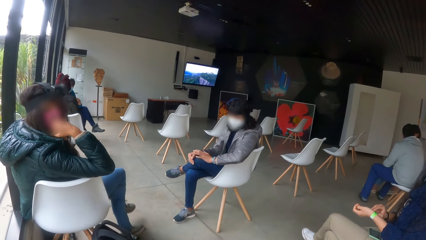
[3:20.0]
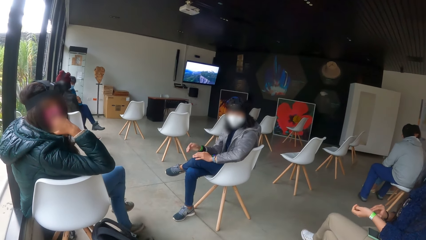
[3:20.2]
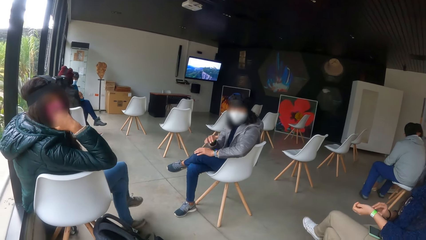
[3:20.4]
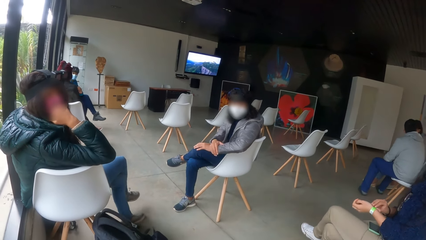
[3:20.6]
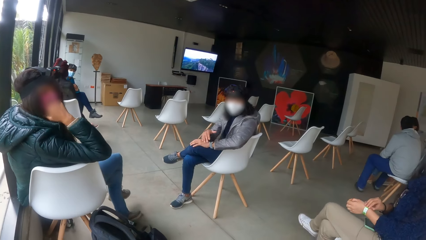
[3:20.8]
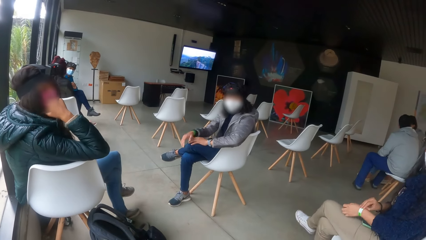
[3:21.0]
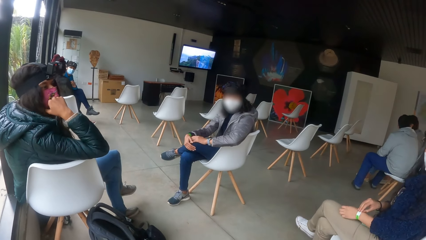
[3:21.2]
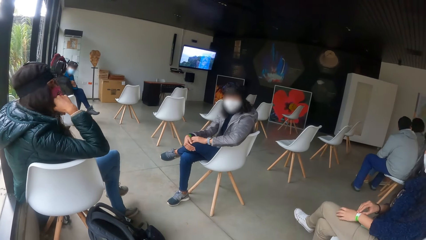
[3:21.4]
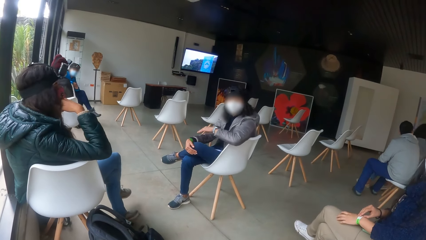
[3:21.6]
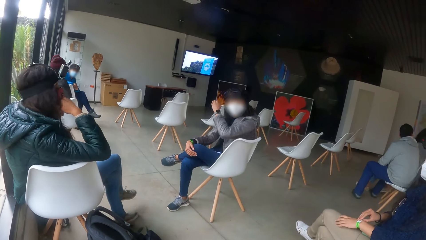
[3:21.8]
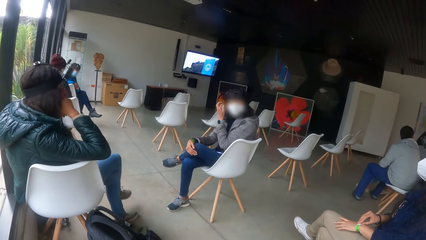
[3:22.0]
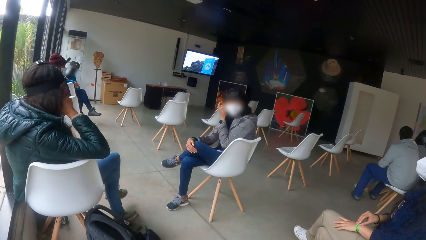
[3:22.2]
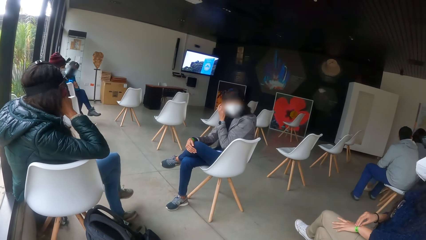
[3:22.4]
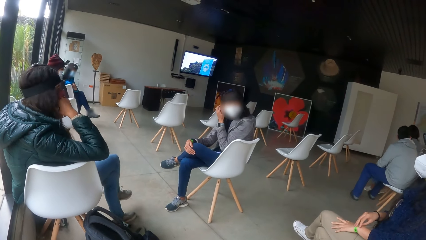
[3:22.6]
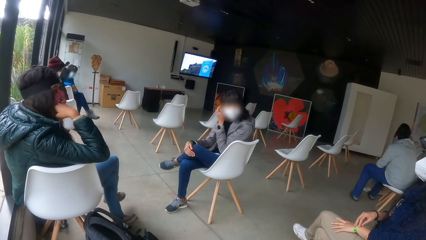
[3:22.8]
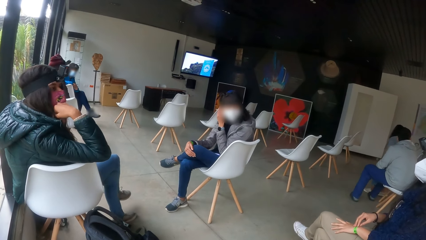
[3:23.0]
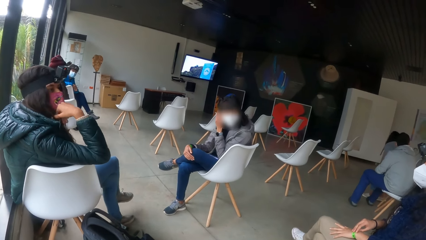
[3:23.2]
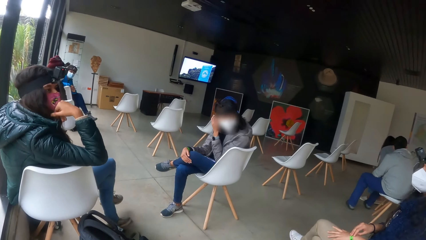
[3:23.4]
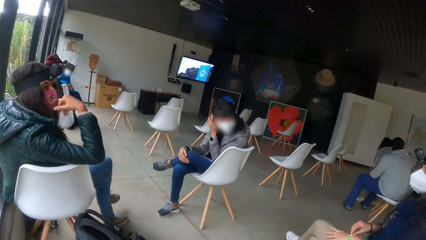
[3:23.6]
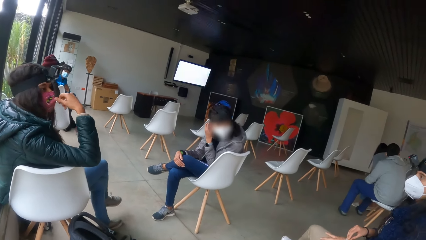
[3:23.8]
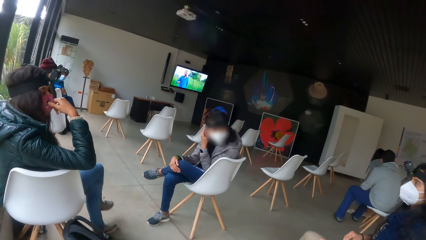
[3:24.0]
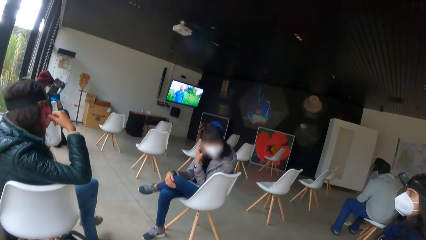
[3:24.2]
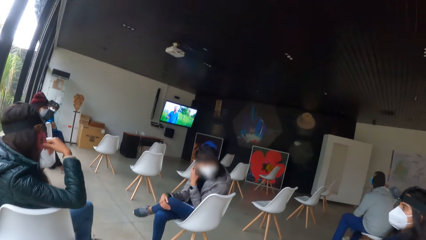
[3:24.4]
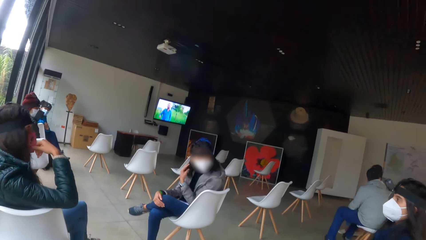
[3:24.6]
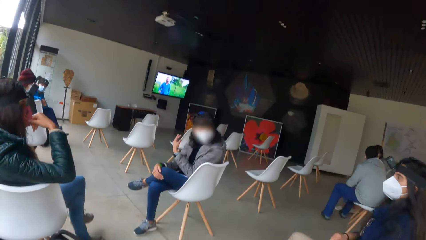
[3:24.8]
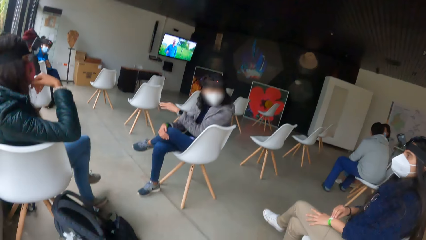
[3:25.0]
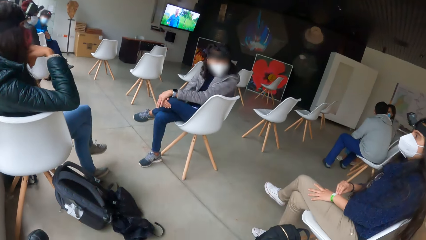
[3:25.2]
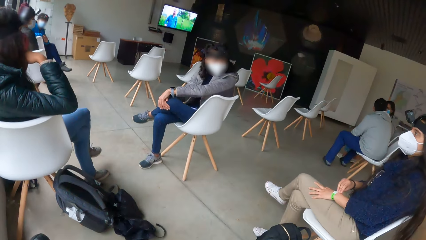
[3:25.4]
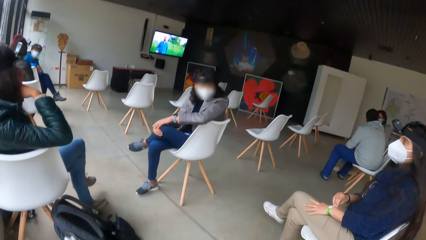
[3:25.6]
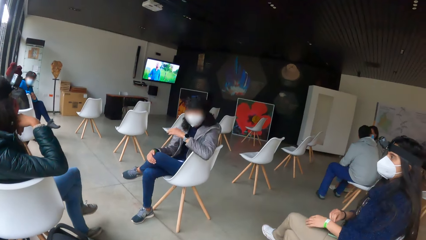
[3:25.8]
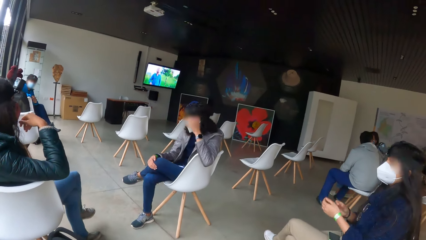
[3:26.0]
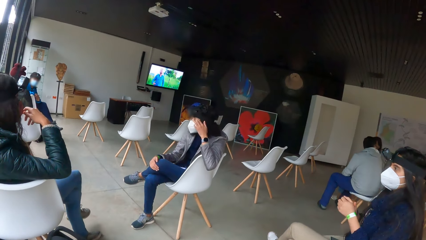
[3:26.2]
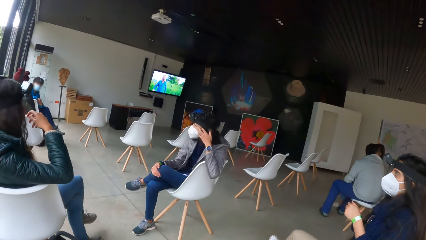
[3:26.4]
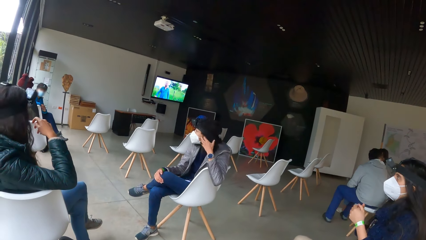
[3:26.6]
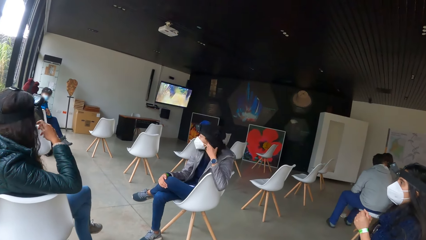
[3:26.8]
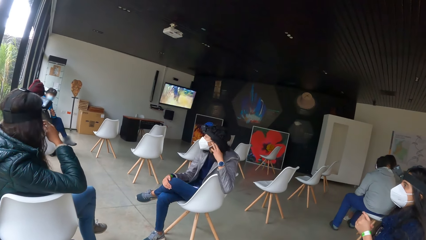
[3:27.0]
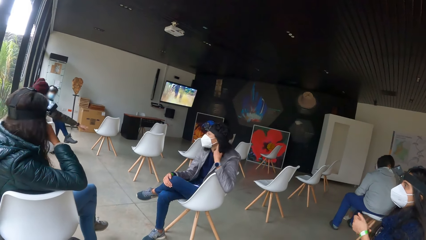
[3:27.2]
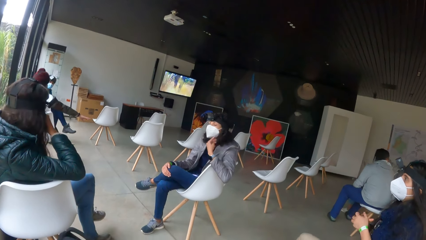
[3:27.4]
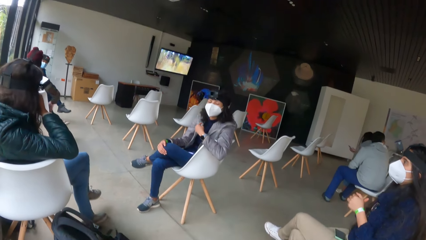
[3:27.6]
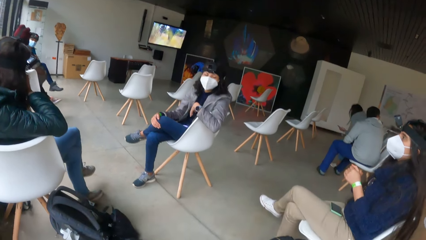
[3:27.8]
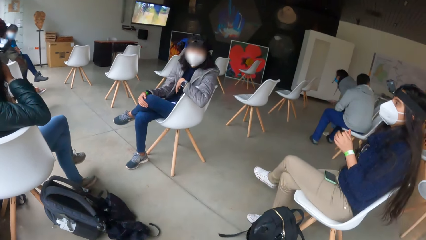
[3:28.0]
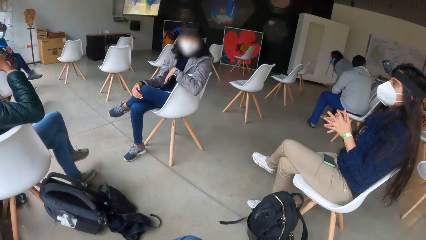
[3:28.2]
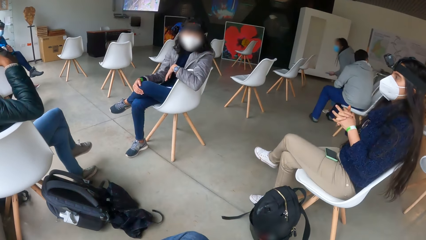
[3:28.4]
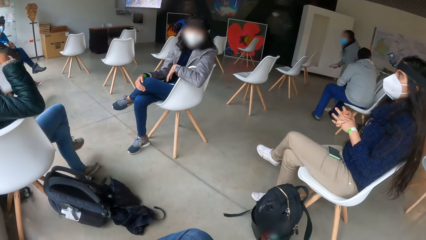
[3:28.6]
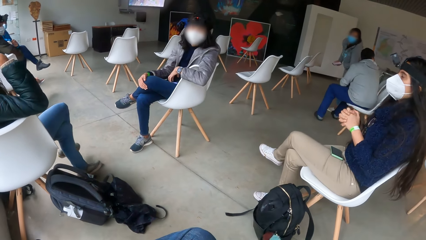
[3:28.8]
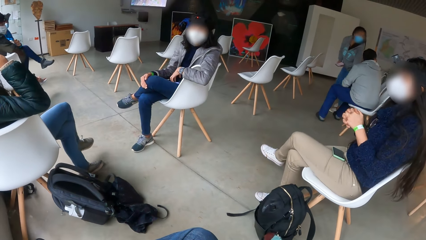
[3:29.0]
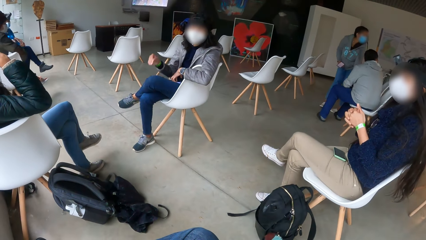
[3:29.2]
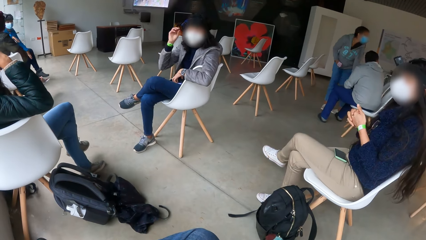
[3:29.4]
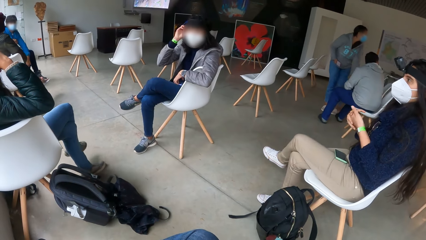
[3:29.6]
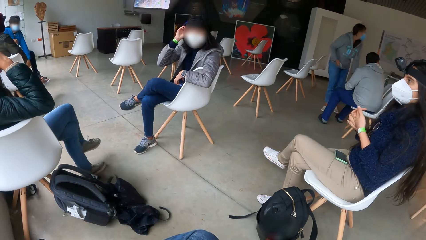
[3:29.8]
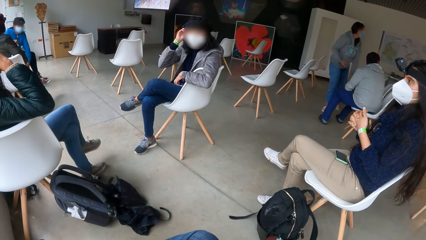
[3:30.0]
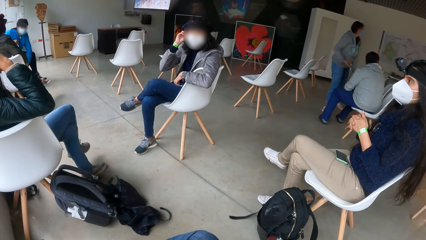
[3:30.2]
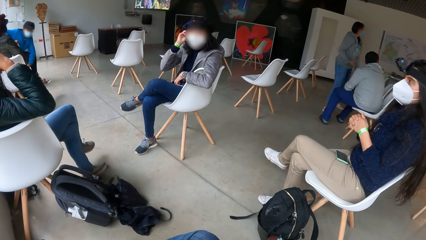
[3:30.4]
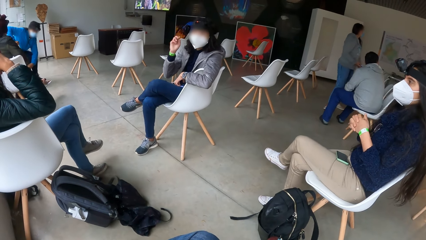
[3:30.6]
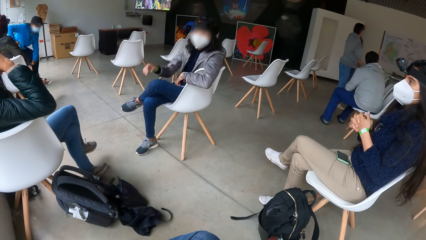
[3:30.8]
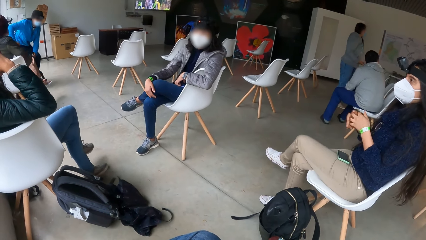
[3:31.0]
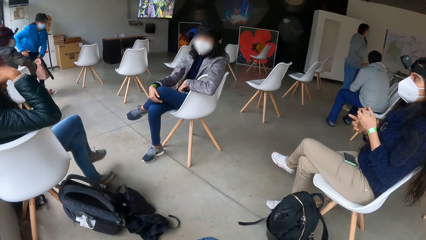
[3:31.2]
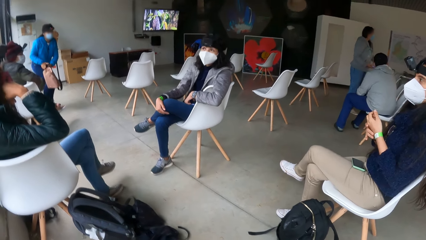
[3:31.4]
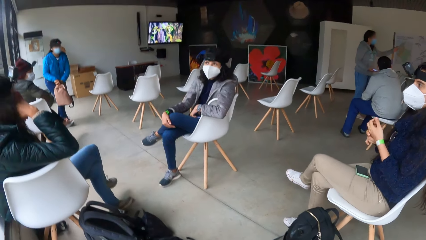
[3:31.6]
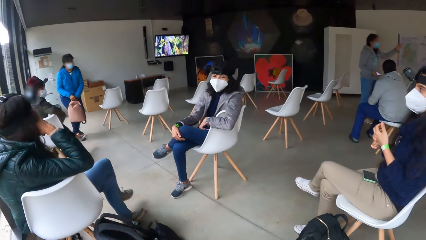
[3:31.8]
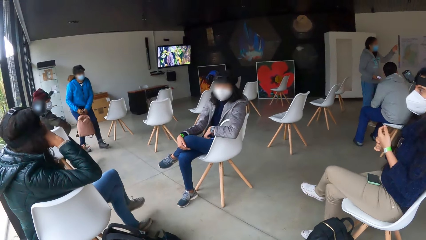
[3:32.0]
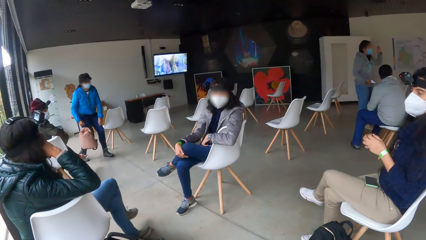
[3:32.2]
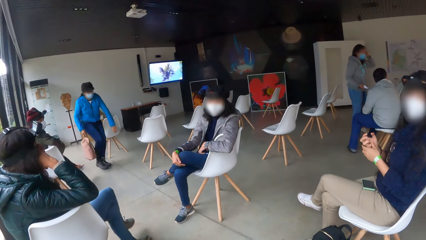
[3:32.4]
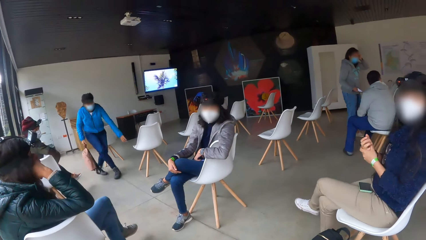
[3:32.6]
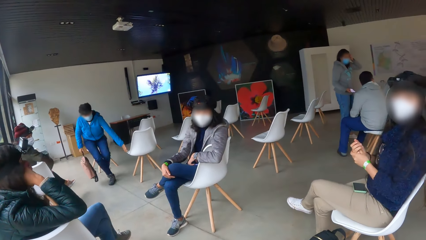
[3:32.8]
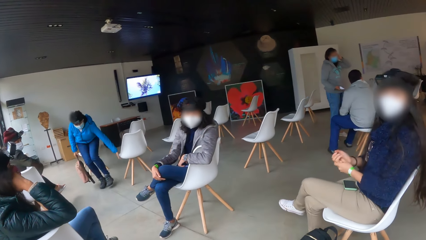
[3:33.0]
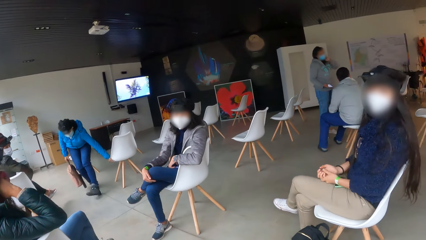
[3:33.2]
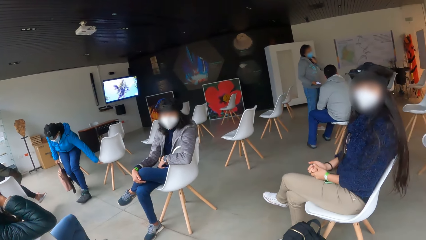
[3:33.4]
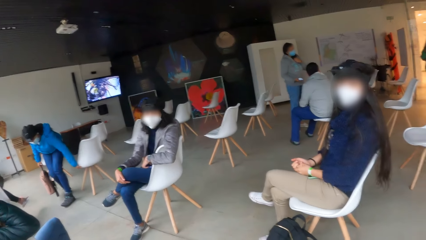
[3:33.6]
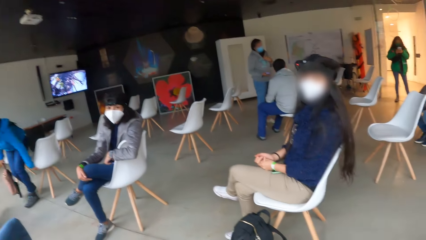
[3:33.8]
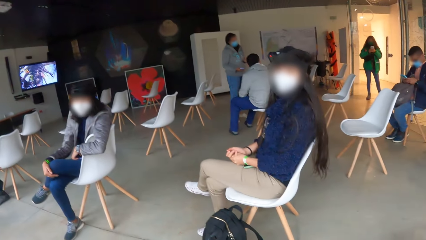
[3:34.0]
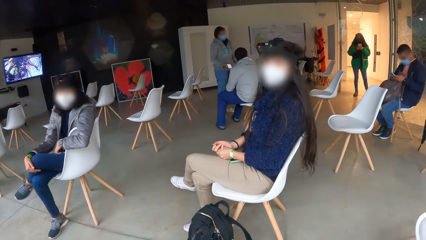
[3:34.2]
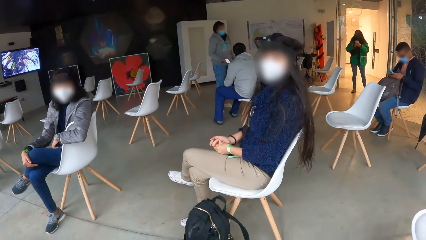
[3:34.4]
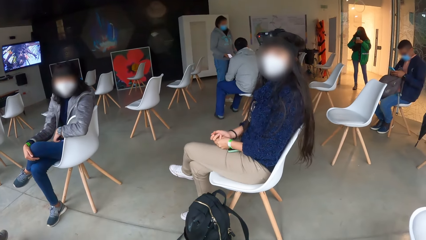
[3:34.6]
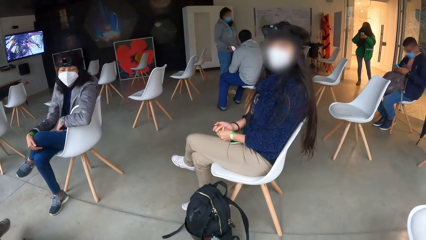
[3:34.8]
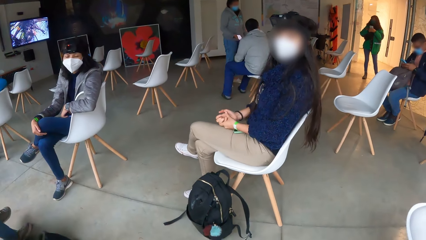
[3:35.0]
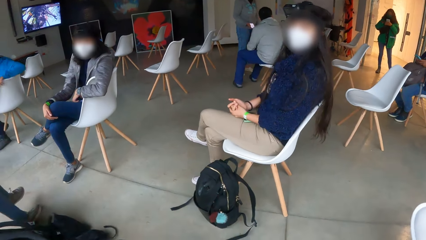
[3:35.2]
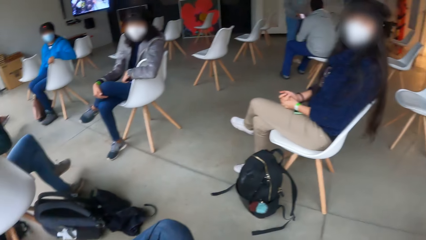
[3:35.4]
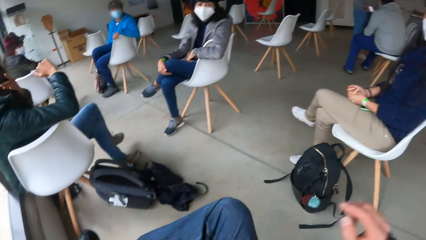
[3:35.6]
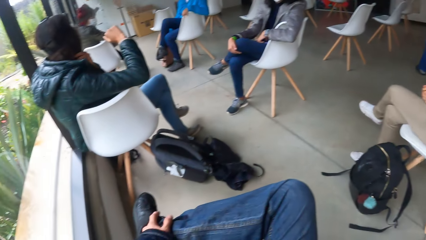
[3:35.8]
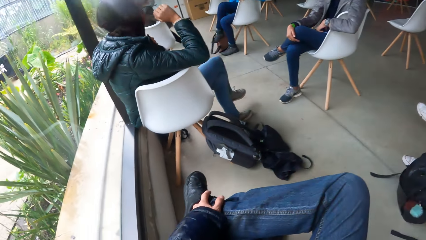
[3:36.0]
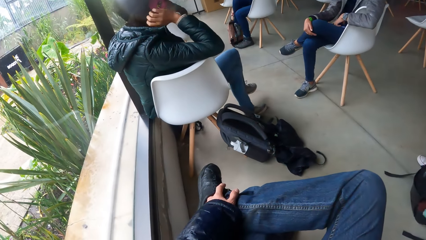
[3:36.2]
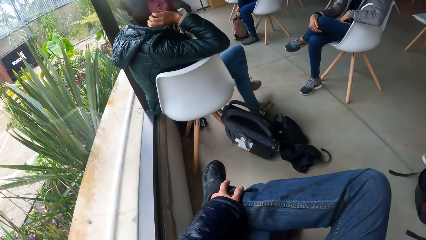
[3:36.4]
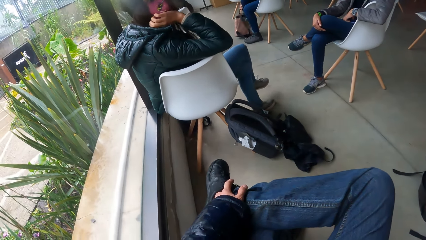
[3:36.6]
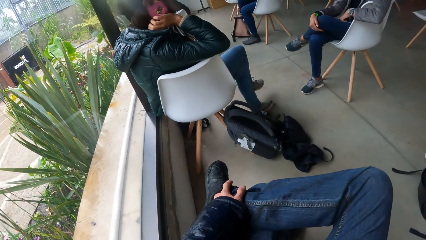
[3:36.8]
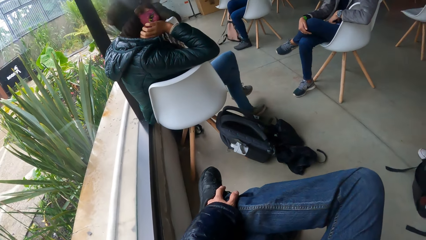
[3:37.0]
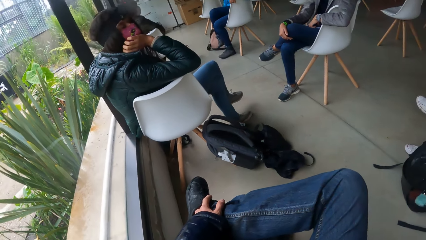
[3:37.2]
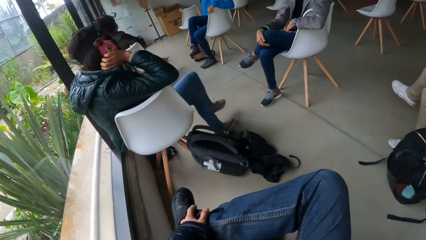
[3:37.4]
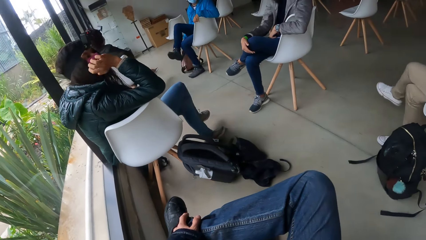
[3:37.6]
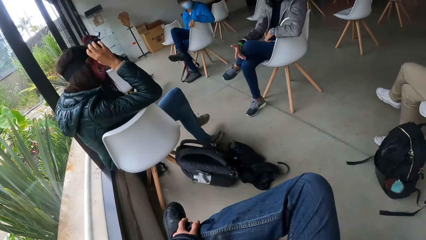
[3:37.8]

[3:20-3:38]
A woman touches her hair with her left hand. Another woman adjusts a face mask on her face with her right hand. The first woman touches her hair with her right hand. The camera wearer puts legs together.
